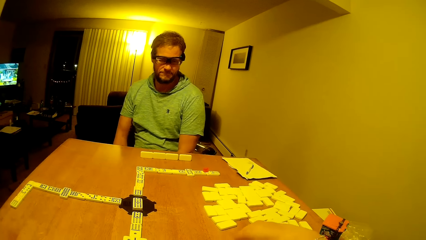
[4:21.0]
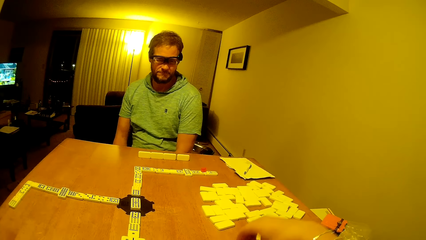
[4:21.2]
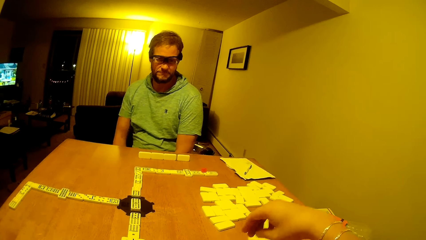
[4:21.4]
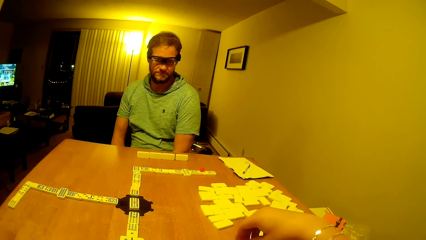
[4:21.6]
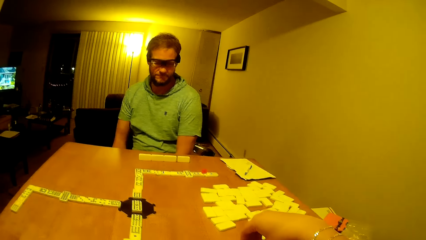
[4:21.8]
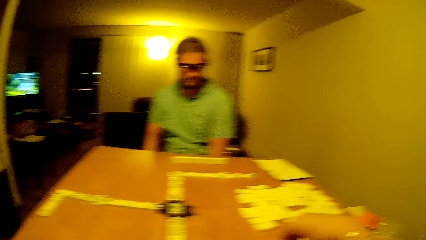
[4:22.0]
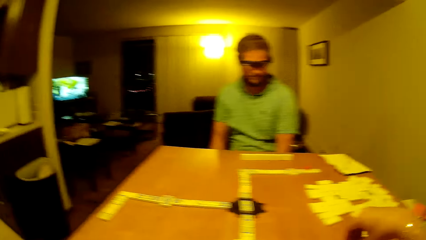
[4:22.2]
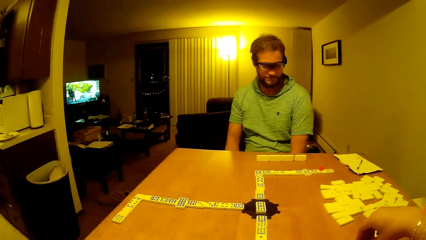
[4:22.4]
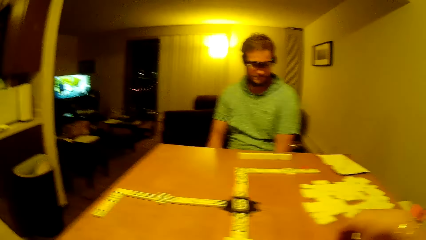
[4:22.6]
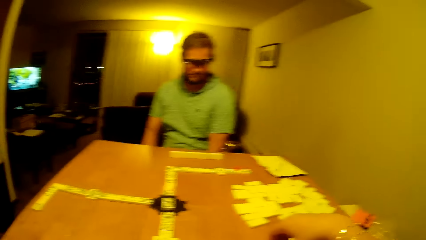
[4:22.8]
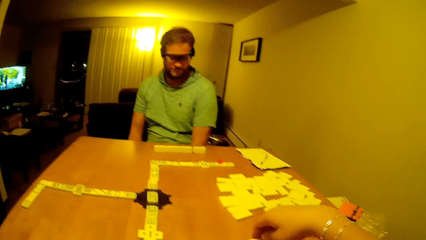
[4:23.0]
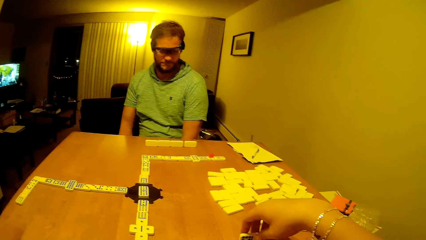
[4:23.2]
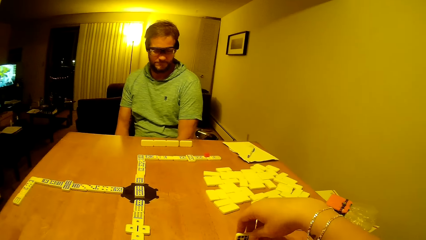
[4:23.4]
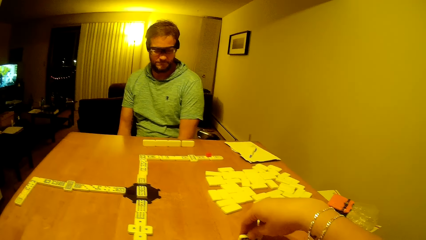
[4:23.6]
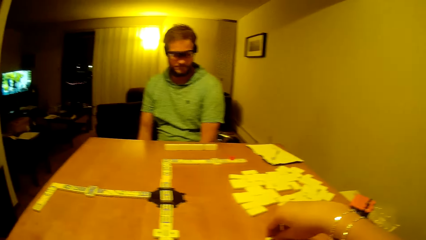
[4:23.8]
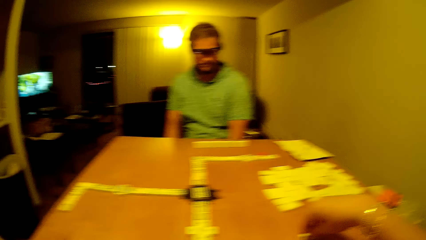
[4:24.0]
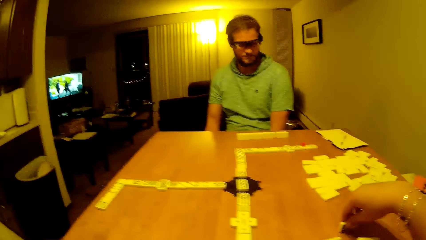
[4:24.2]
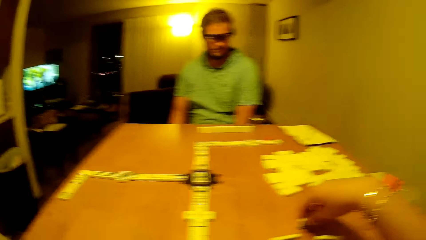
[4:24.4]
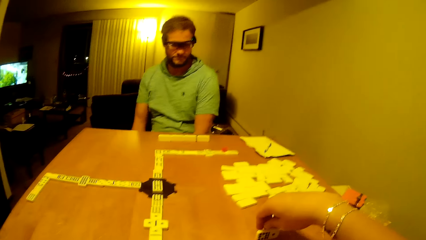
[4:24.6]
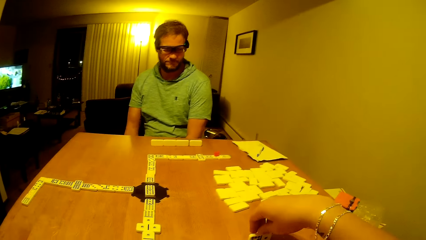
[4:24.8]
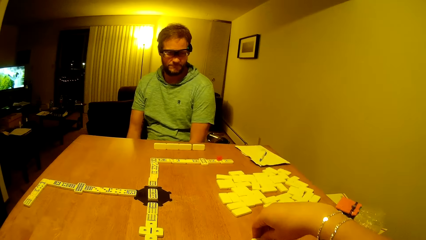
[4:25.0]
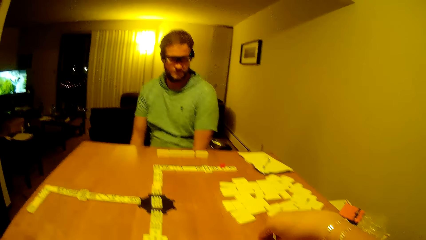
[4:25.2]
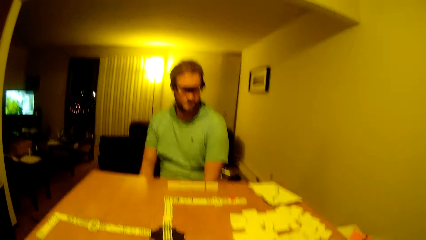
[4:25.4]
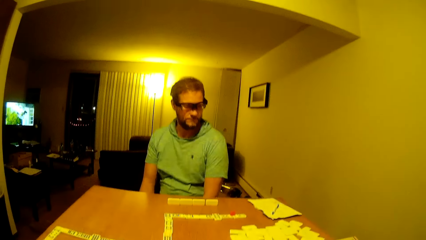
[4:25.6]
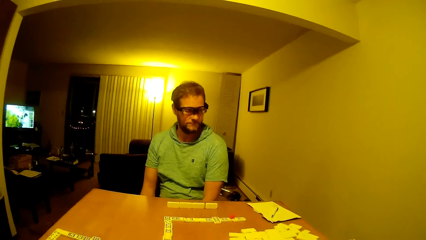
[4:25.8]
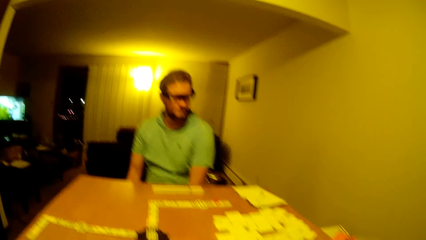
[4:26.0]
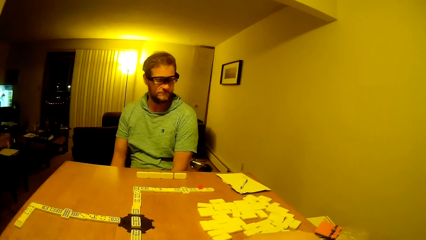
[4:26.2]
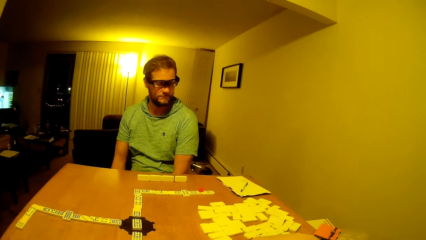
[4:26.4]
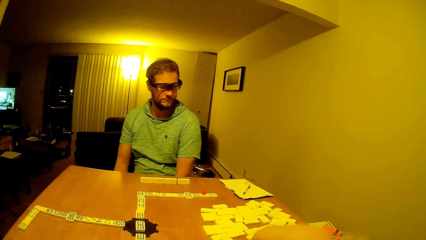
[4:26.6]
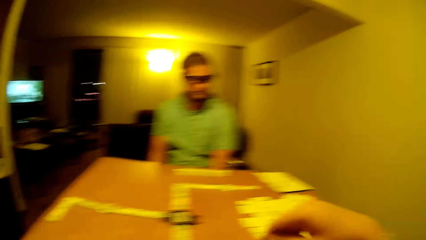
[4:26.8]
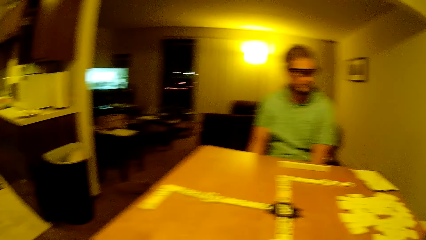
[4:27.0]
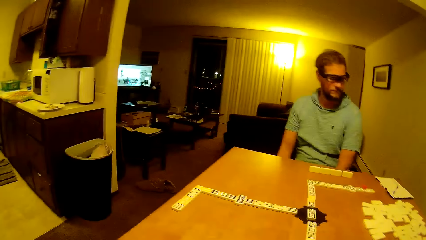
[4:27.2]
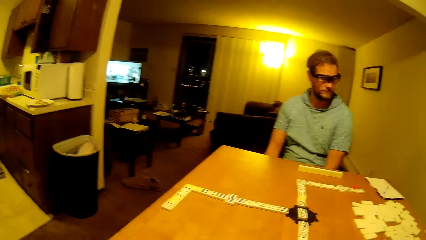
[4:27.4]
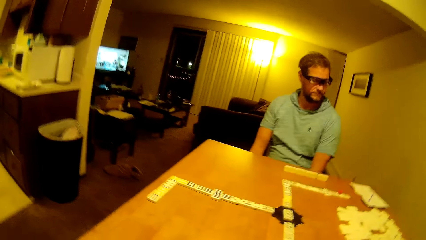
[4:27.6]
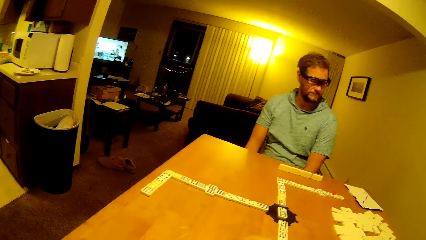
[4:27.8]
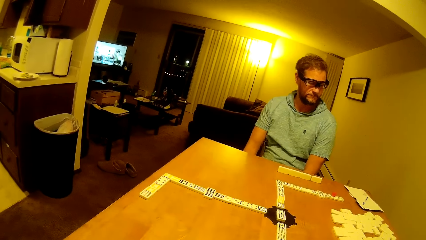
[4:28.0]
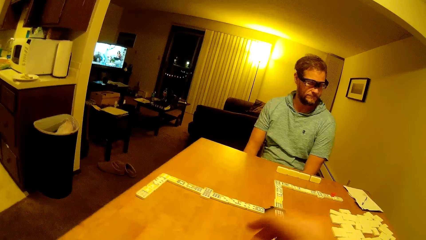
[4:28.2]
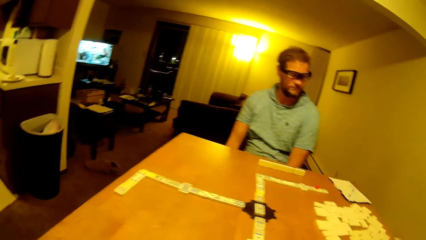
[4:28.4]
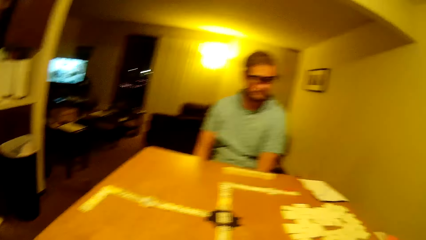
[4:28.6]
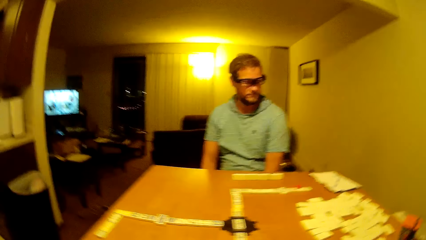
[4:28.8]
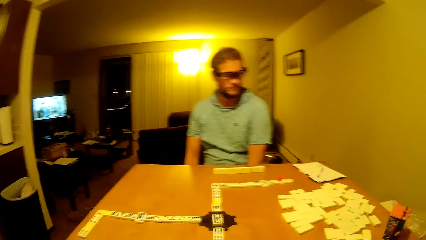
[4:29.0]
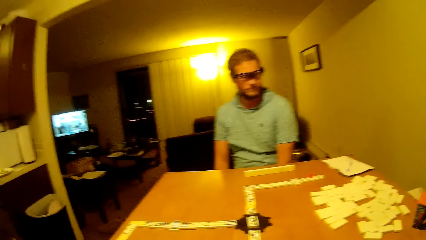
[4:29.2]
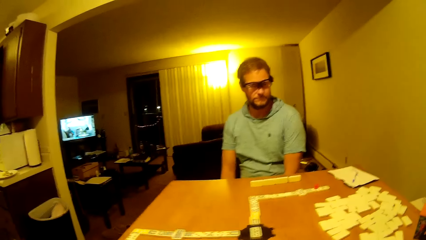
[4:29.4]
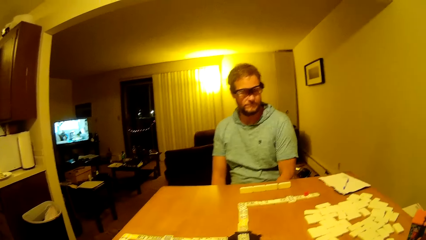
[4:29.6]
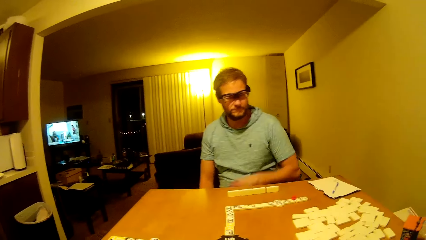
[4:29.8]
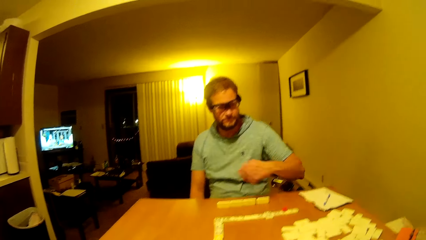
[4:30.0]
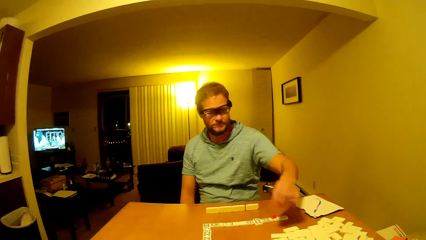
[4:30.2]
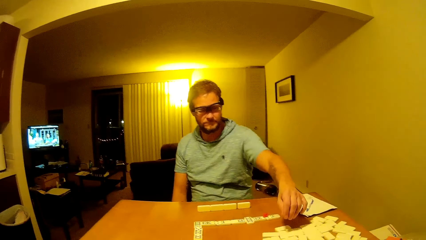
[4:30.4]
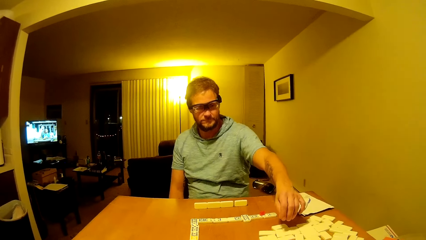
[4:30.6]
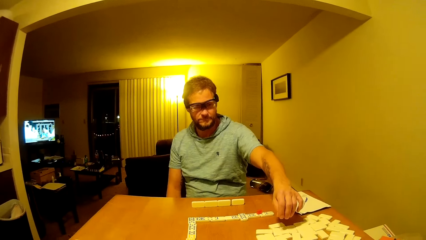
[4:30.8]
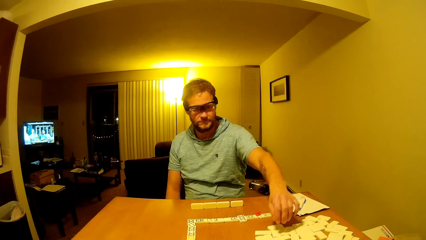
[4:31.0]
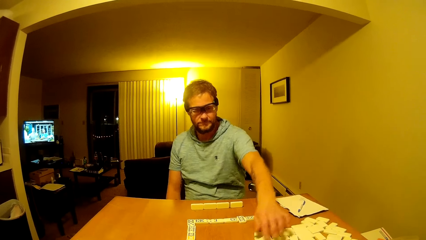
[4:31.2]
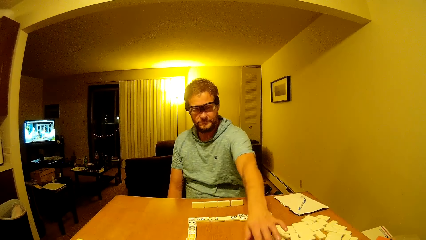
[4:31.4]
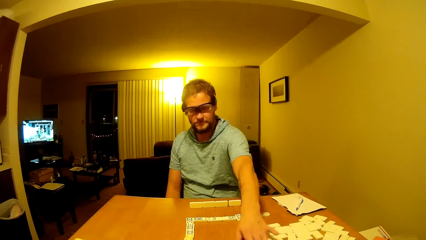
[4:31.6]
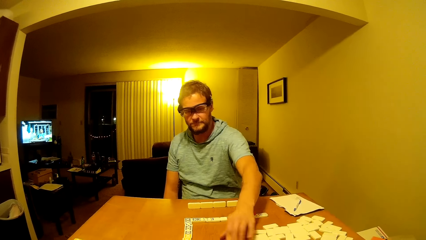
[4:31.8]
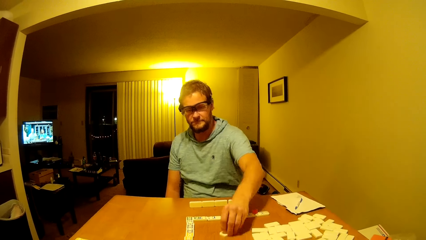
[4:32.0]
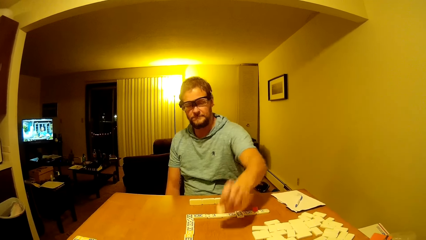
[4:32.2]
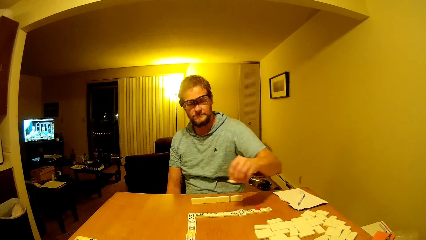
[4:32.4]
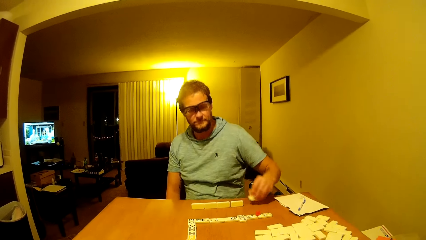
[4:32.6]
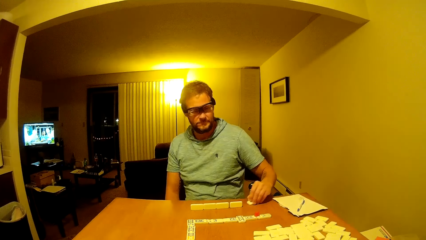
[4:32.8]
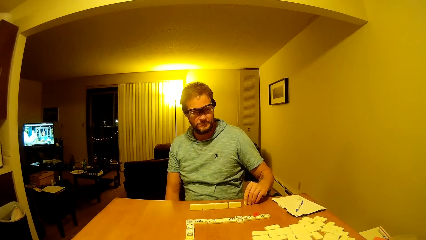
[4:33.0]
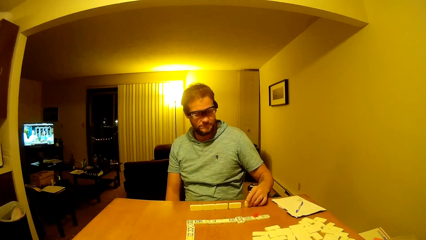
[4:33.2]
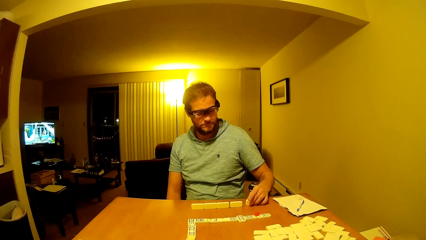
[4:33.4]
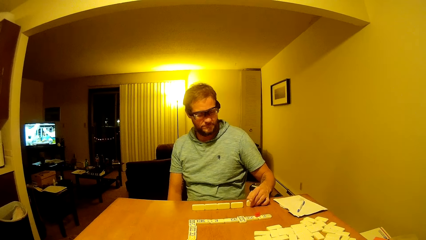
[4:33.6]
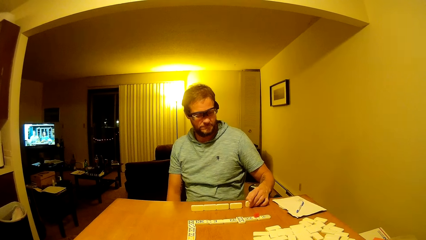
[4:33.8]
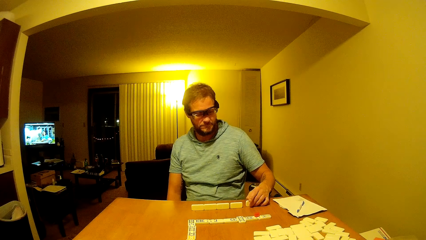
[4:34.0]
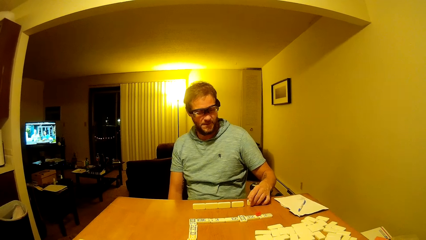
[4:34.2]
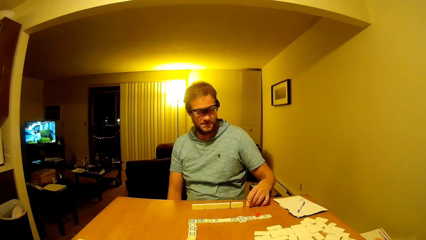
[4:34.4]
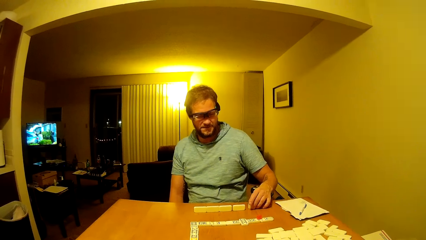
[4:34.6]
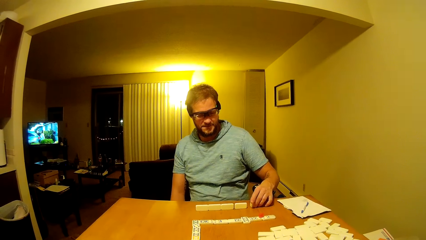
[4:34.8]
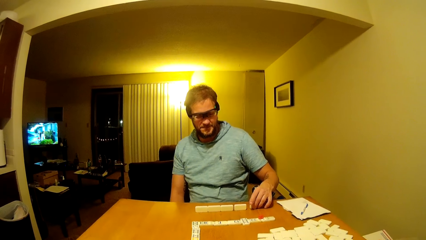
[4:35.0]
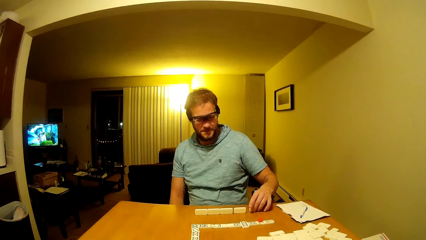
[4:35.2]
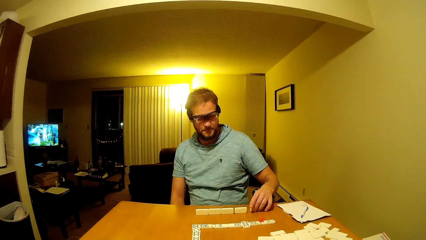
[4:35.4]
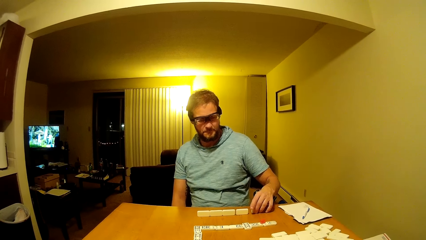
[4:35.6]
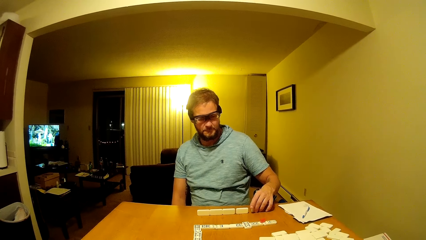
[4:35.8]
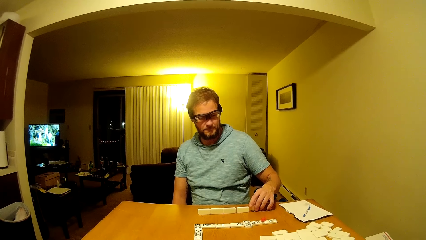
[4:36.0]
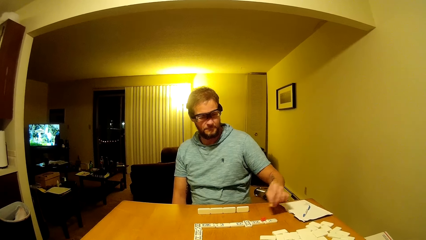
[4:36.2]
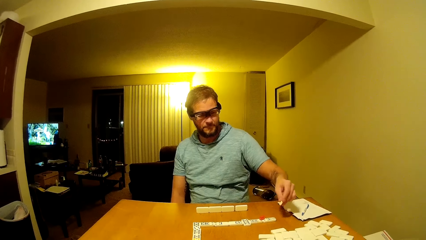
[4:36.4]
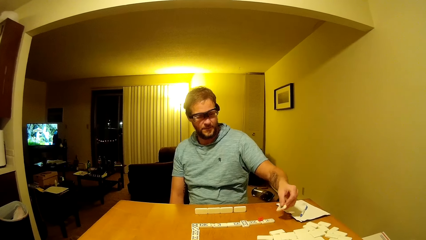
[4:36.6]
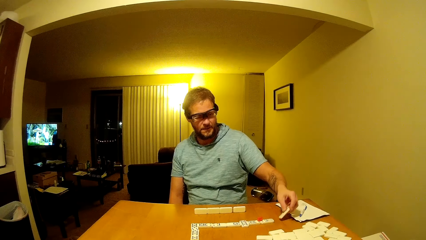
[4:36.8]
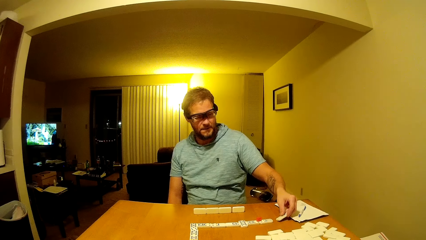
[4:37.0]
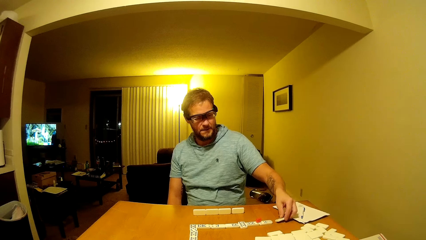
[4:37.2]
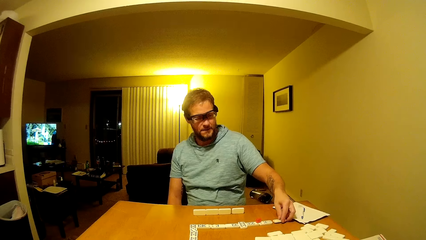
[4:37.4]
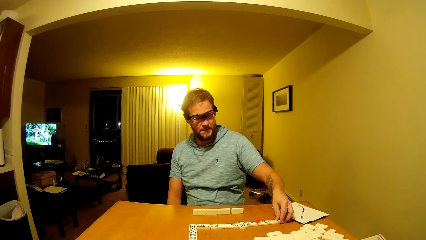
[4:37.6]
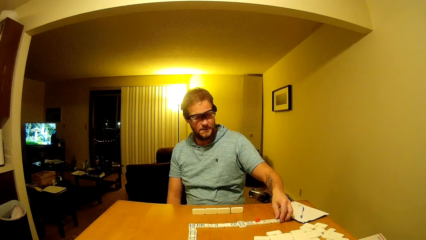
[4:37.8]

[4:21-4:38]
The camera wearer picks up the dice. They pick the pai gow tile. They do something. A man picks up the dice. He picks the pai gow tile. He places the pai gow tile on the table. He puts the dice upright. He looks at the pai gow tile. He picks the pai gow tile. He places the pai gow tile on the table.
